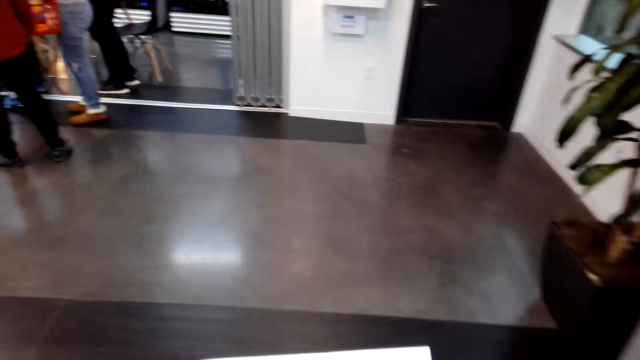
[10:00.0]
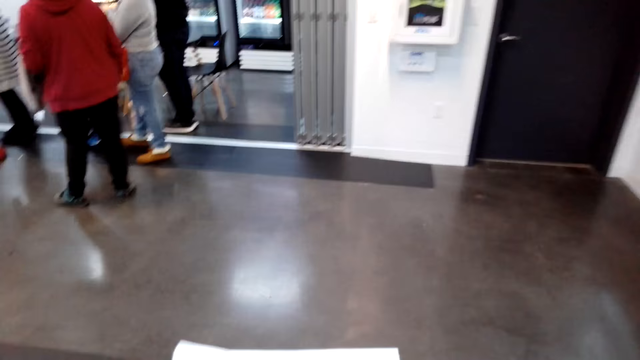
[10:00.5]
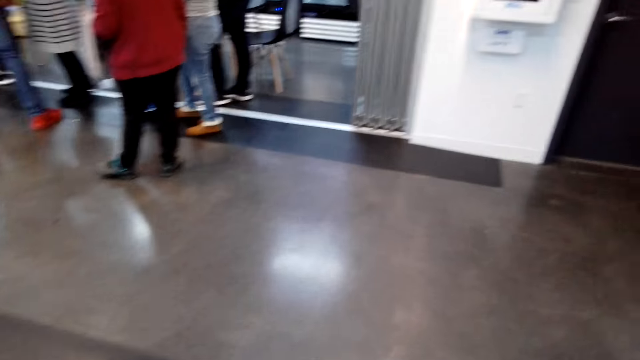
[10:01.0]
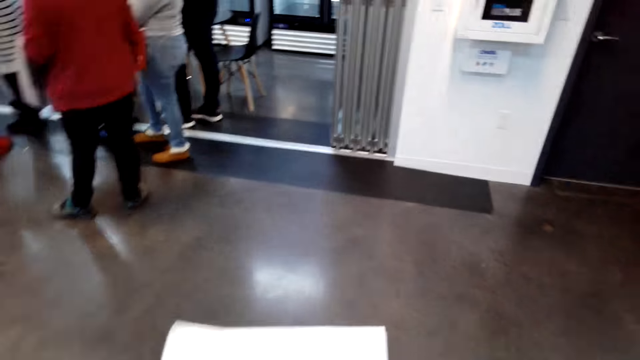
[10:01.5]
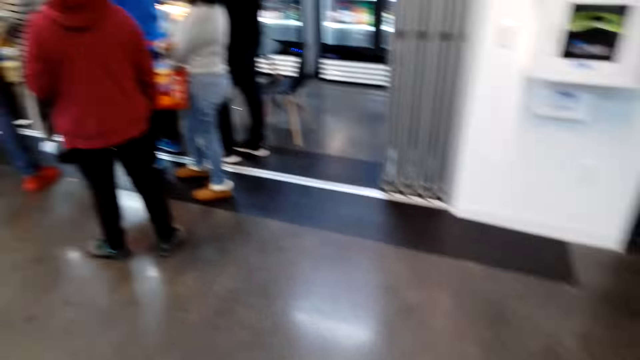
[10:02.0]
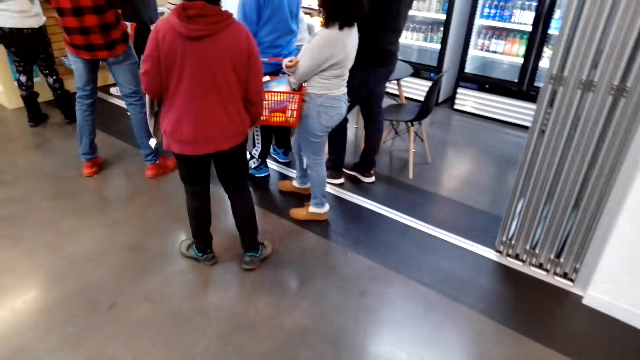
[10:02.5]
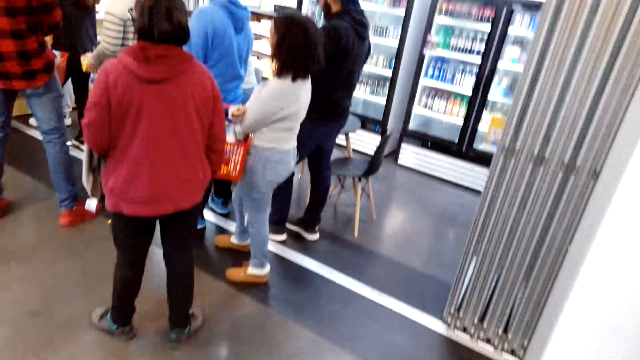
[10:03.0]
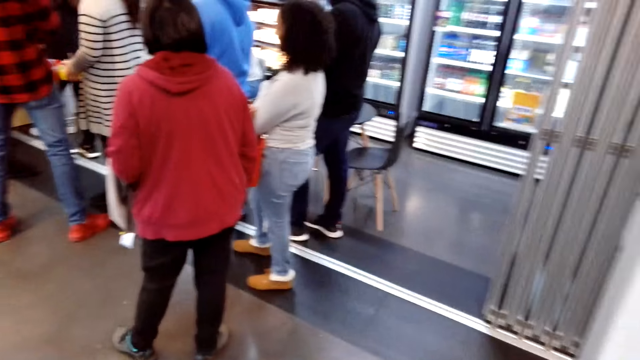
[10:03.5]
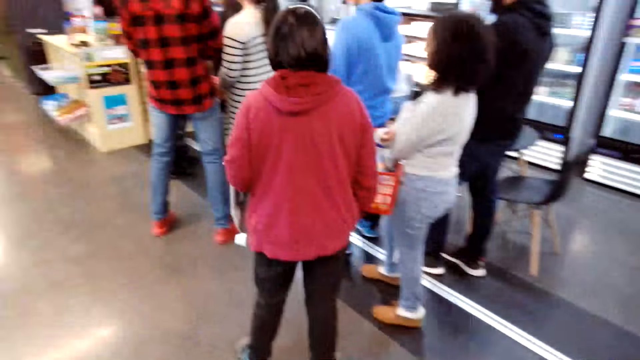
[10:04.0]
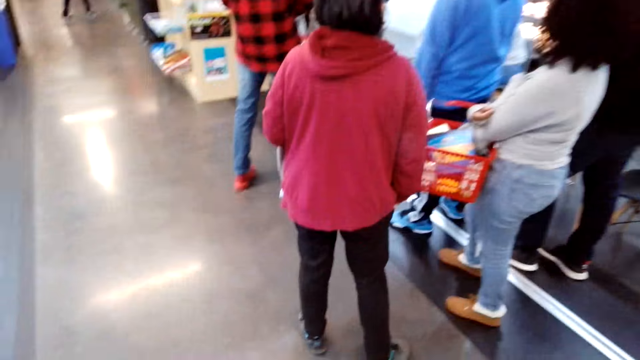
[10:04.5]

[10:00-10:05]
The camera wearer holds a paper.

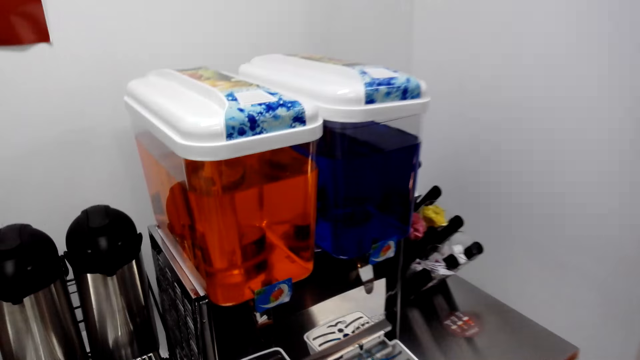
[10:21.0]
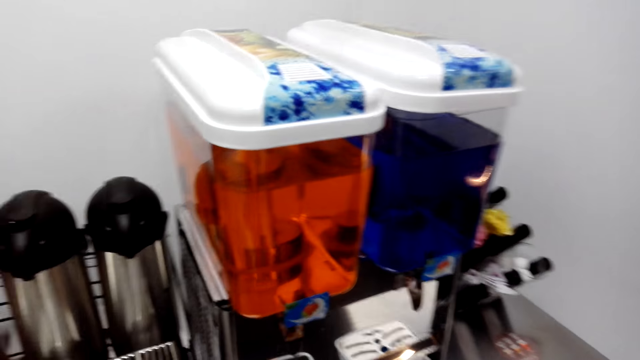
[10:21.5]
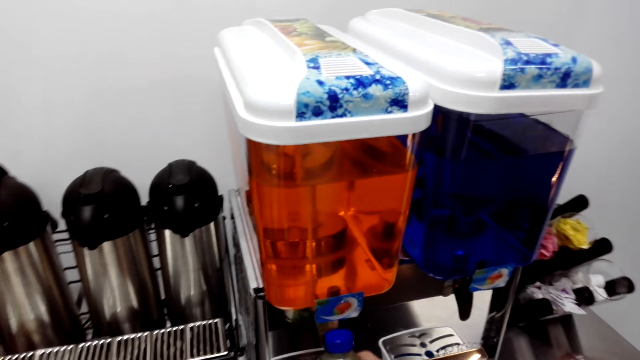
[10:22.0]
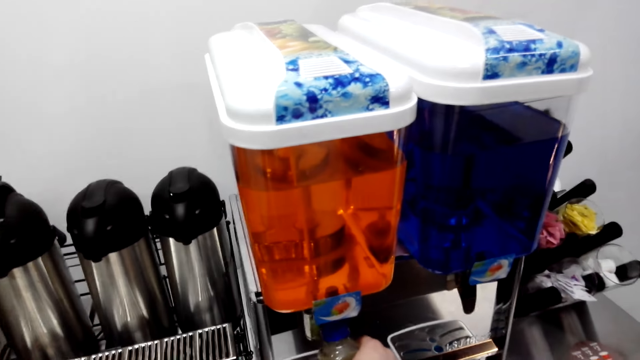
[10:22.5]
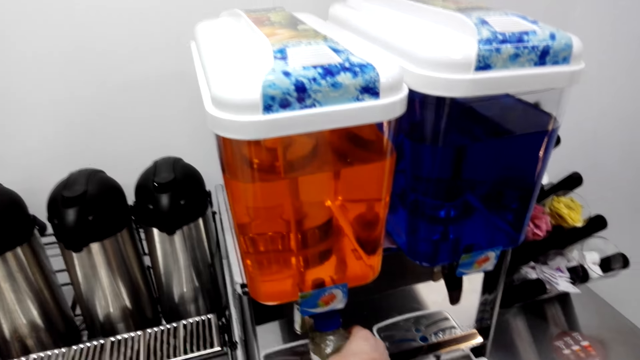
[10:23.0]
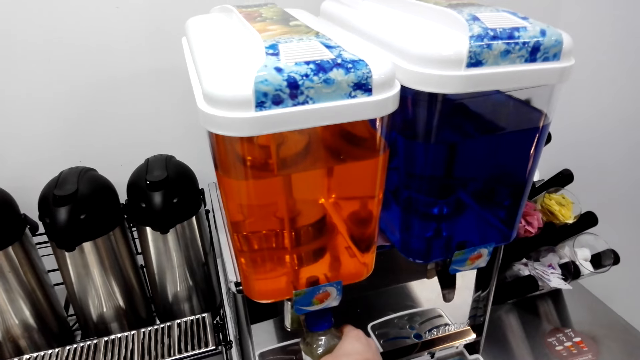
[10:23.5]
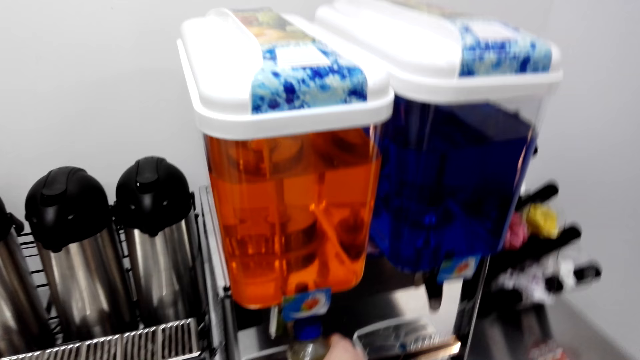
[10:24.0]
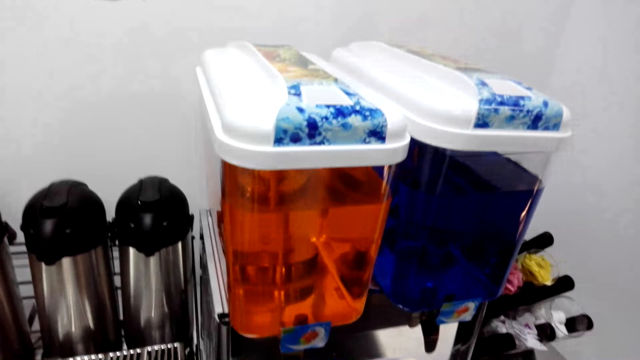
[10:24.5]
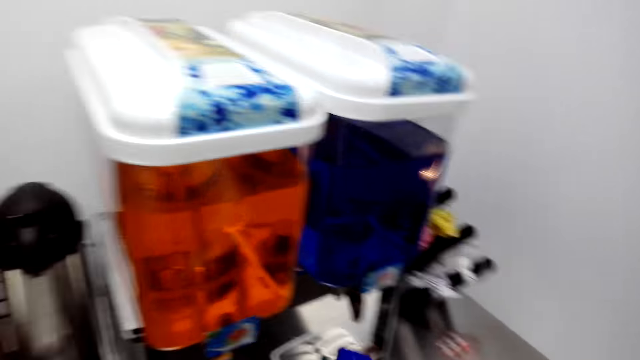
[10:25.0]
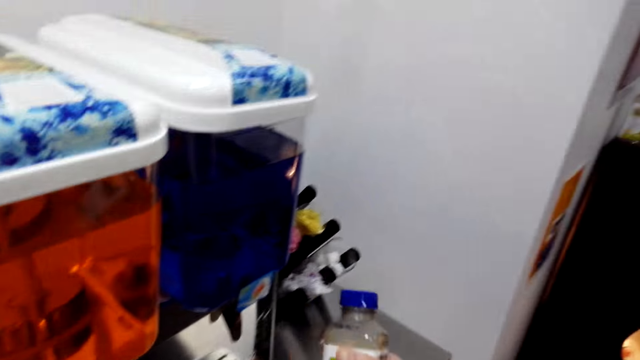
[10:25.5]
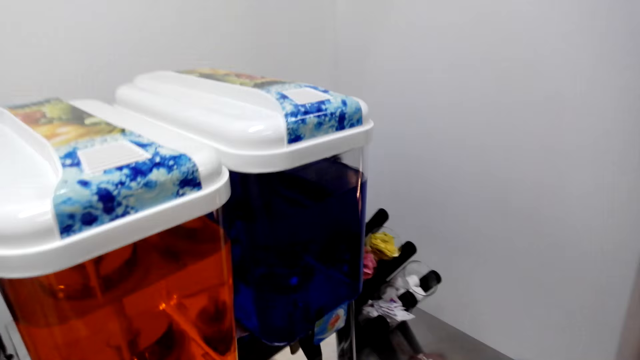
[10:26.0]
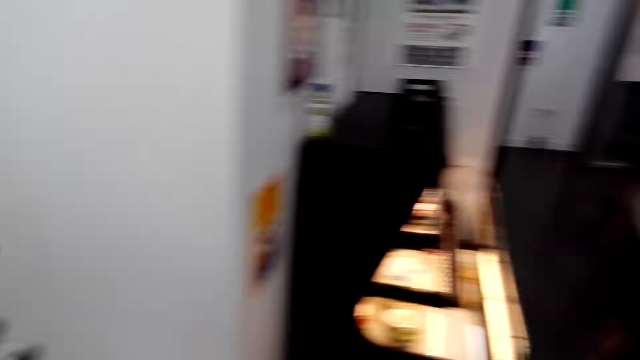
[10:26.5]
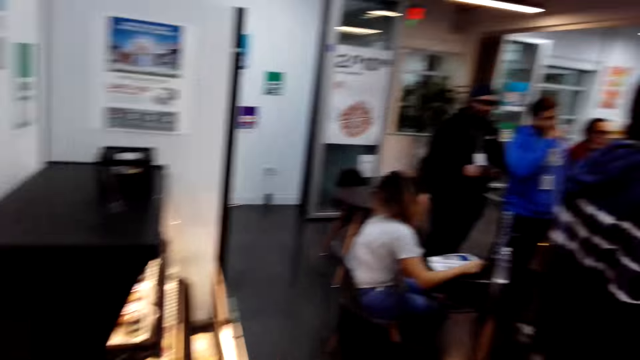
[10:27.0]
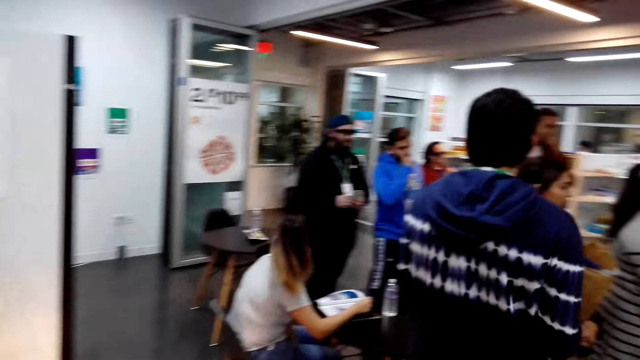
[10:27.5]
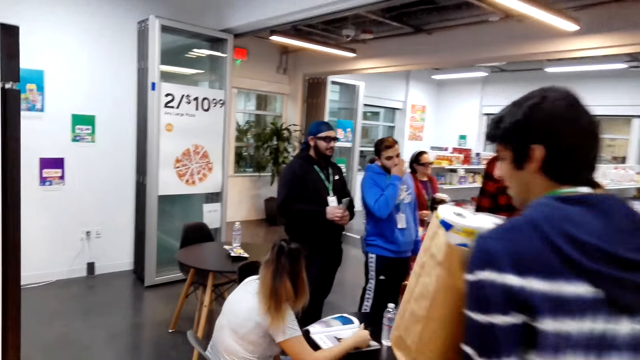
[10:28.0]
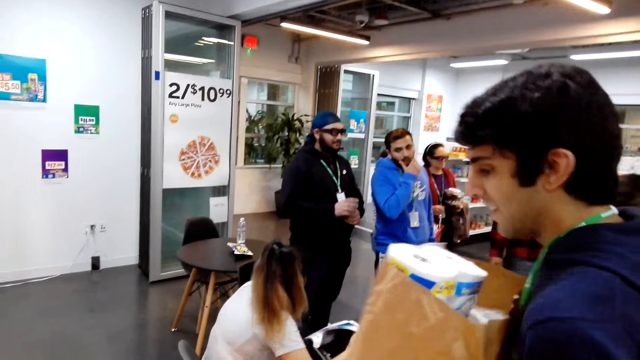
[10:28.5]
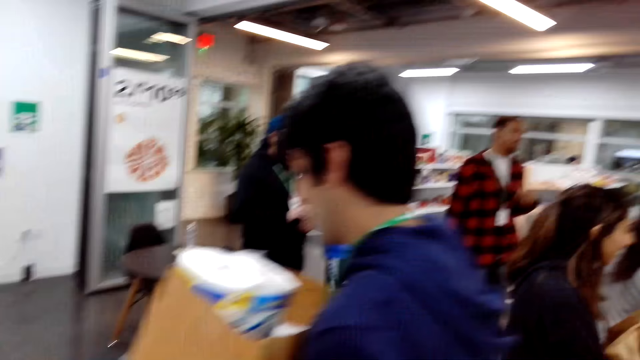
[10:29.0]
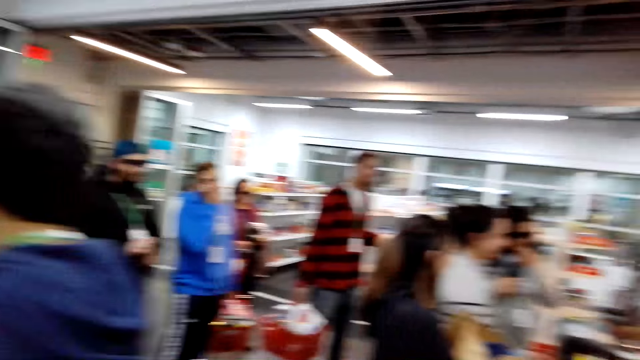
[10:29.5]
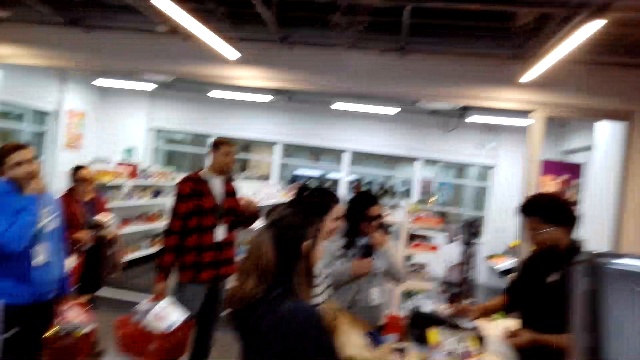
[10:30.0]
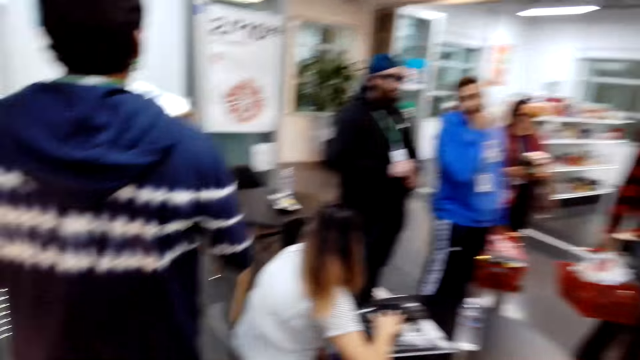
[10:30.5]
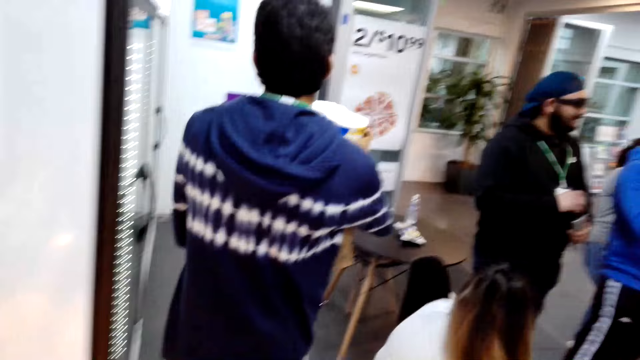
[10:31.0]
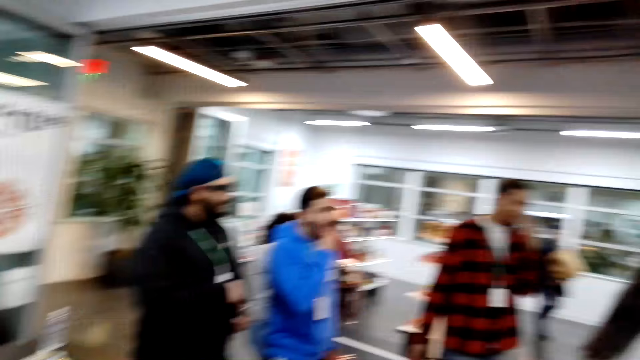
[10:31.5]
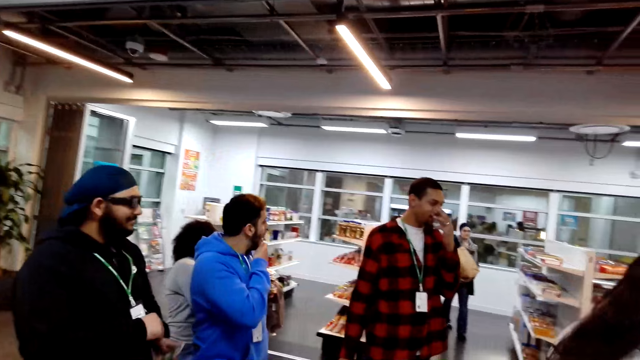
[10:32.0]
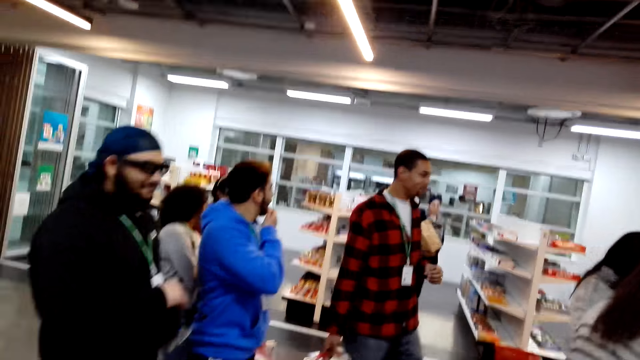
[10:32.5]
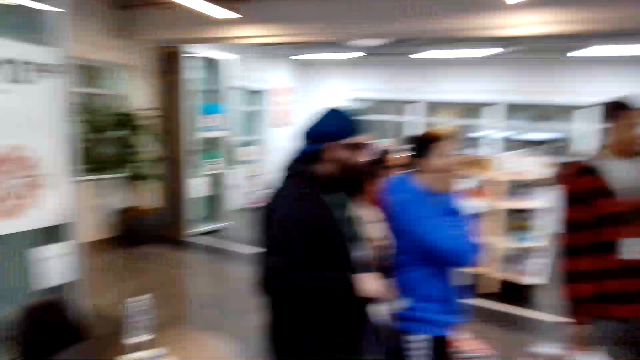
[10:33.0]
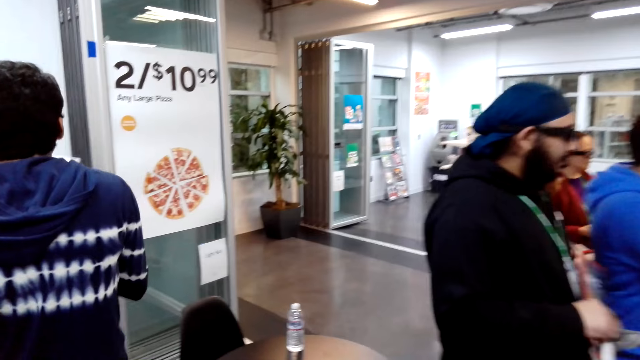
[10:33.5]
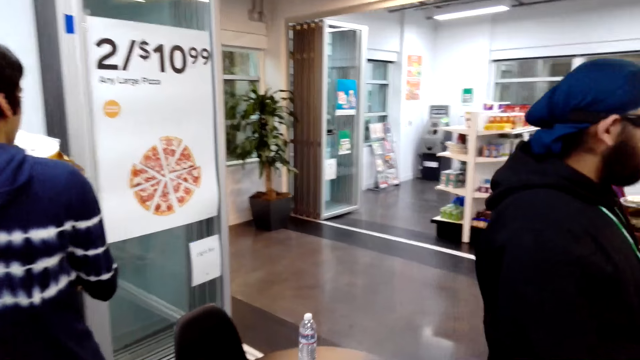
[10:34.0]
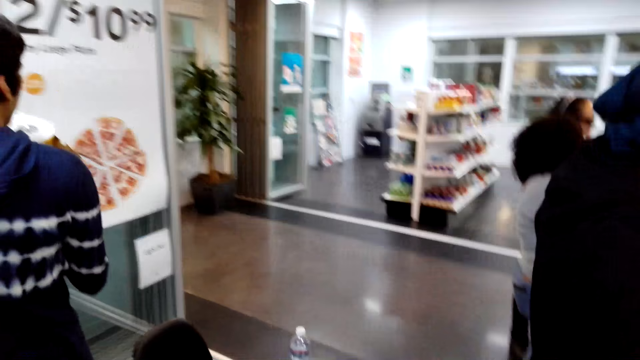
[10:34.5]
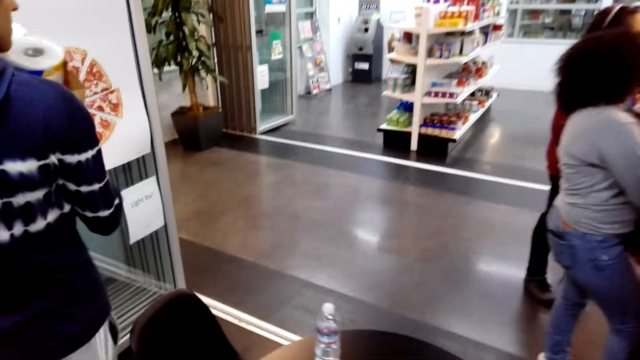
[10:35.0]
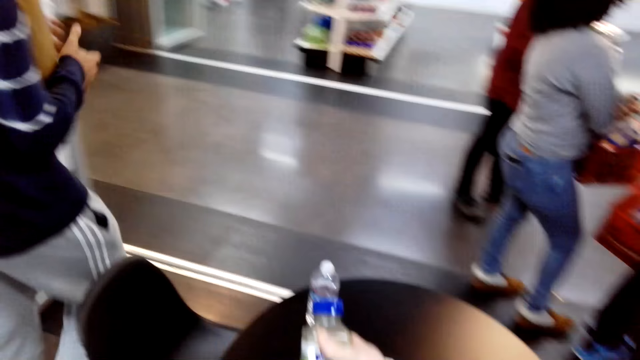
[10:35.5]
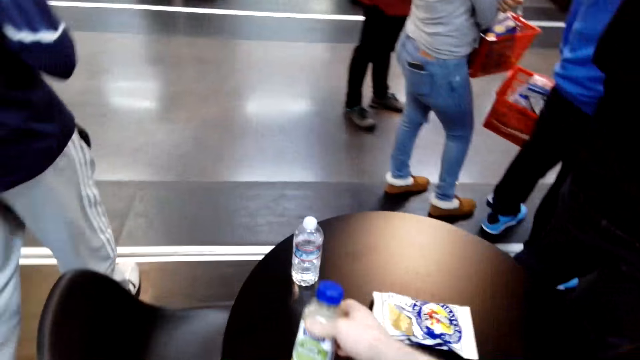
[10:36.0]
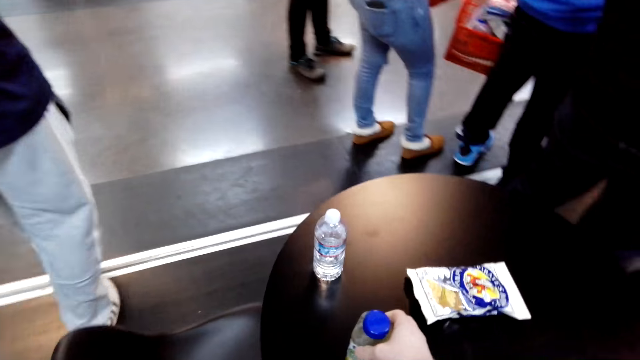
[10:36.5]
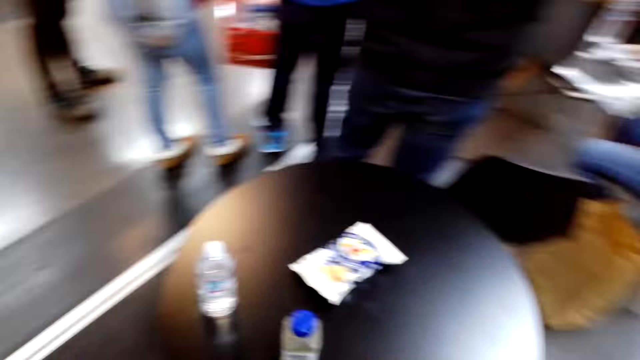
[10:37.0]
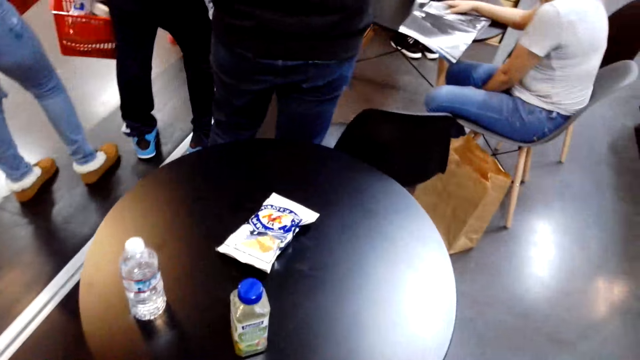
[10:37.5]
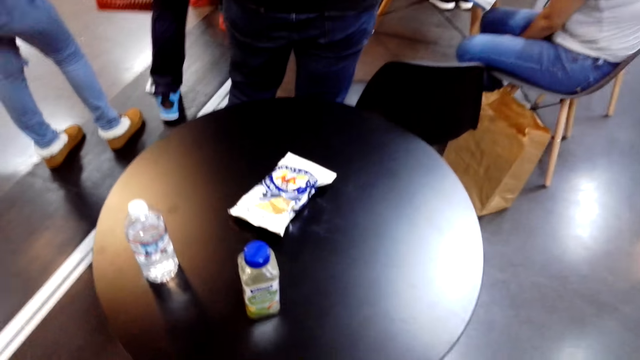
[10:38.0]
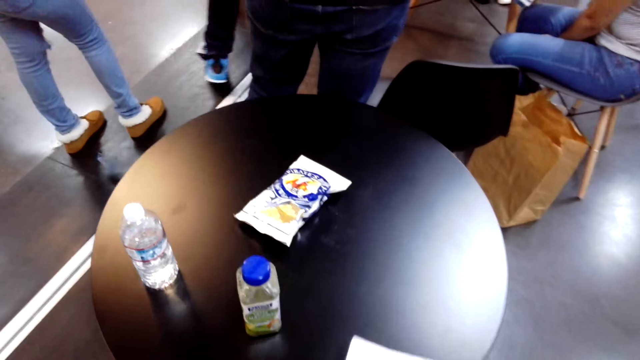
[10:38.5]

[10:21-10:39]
The camera wearer puts a bottle of juice beneath a coffee tap. They walk around the shop. They sit. They put the bottle of juice on the table.
